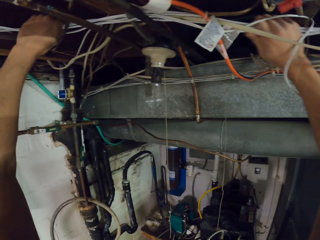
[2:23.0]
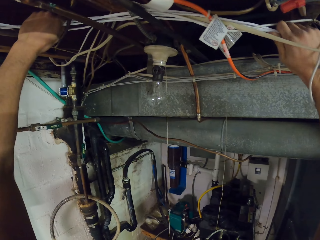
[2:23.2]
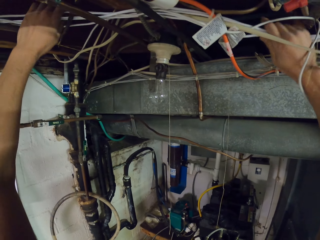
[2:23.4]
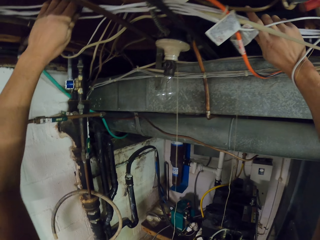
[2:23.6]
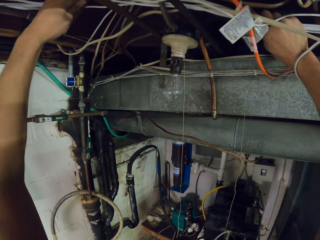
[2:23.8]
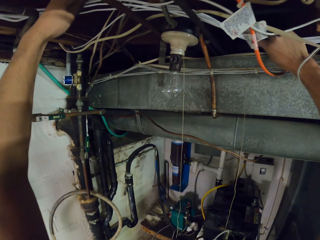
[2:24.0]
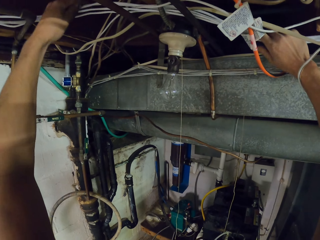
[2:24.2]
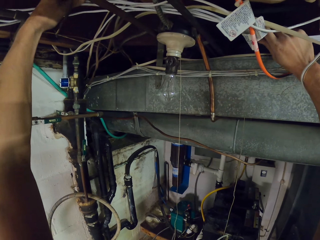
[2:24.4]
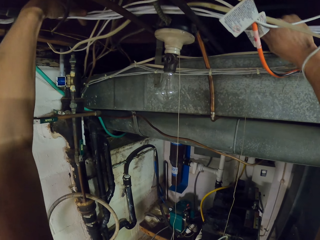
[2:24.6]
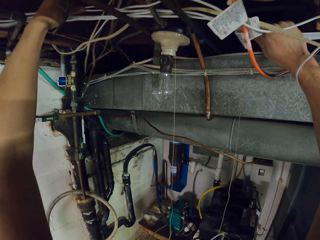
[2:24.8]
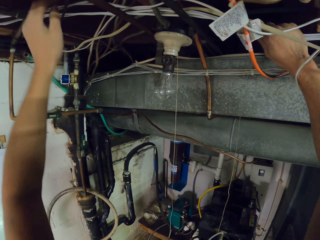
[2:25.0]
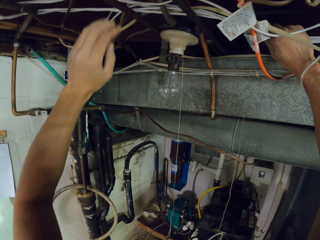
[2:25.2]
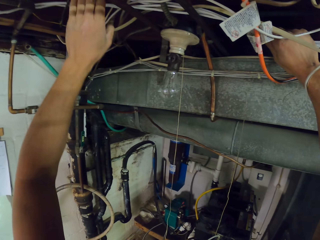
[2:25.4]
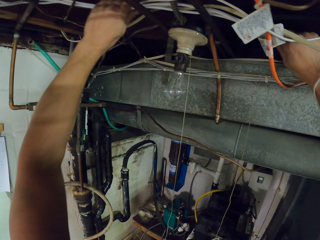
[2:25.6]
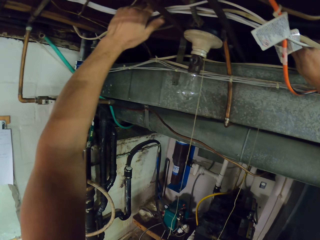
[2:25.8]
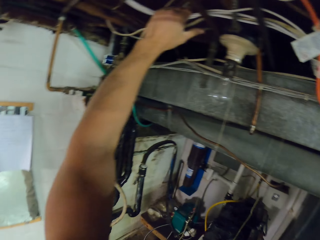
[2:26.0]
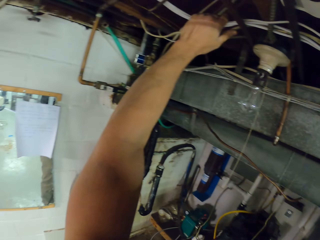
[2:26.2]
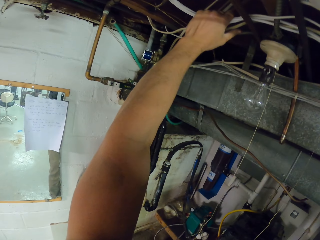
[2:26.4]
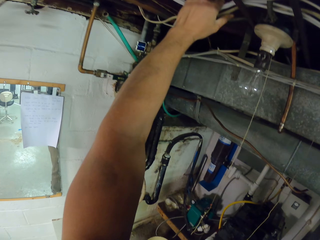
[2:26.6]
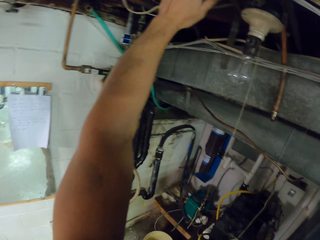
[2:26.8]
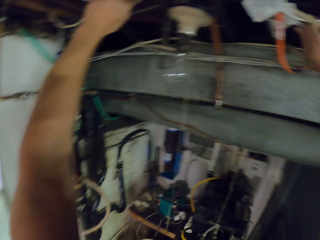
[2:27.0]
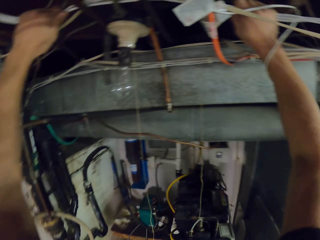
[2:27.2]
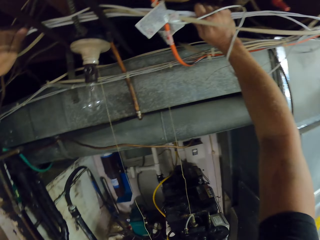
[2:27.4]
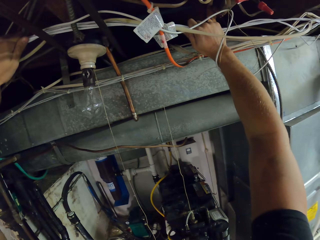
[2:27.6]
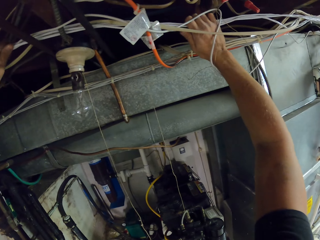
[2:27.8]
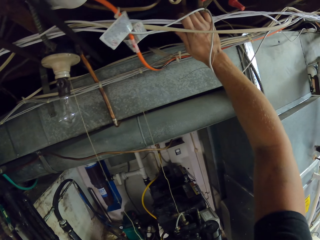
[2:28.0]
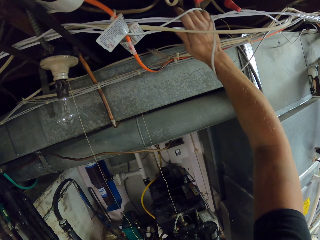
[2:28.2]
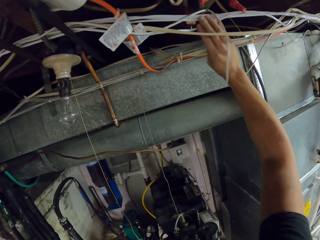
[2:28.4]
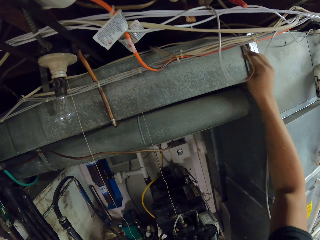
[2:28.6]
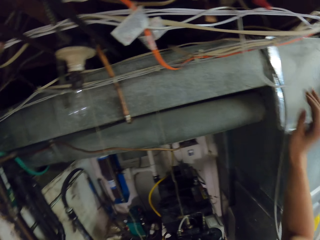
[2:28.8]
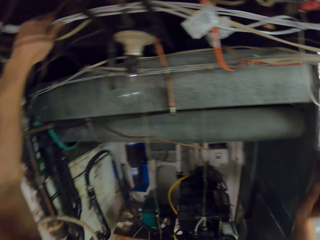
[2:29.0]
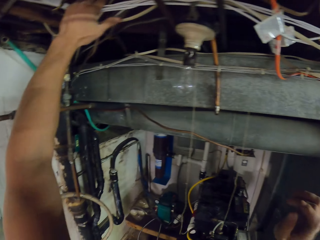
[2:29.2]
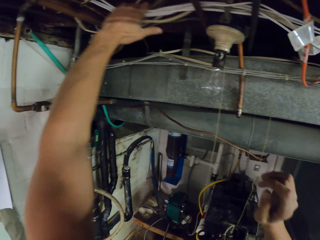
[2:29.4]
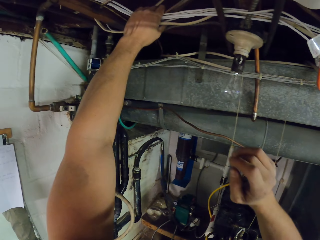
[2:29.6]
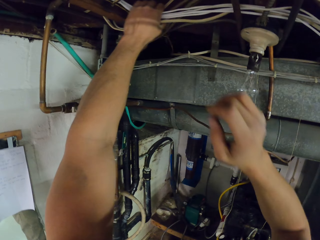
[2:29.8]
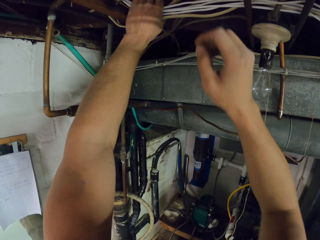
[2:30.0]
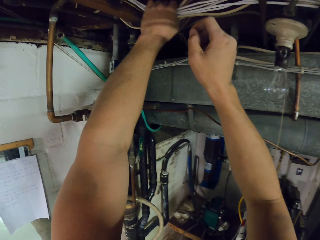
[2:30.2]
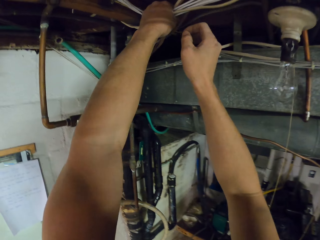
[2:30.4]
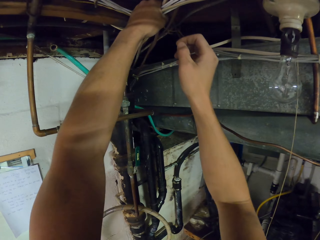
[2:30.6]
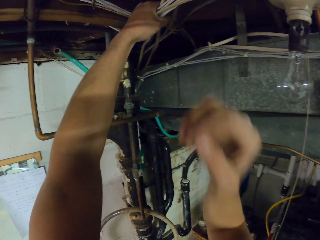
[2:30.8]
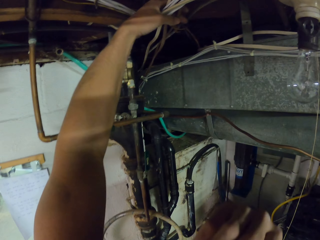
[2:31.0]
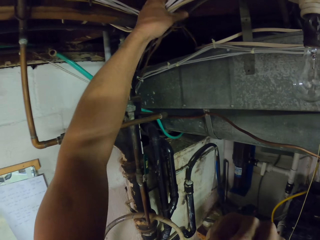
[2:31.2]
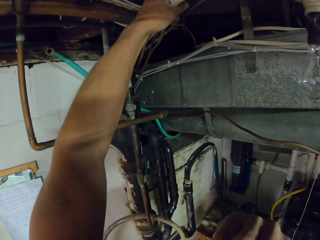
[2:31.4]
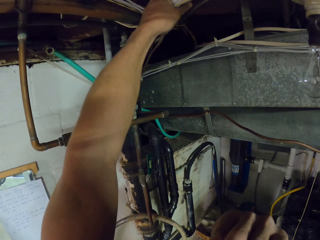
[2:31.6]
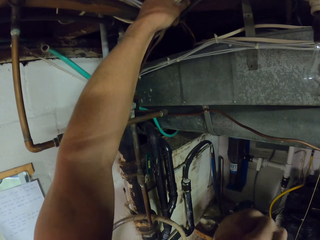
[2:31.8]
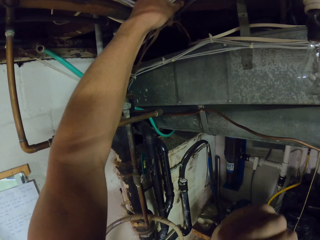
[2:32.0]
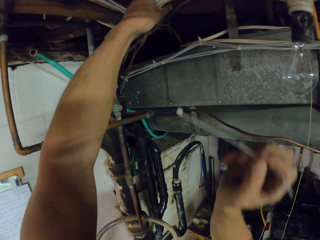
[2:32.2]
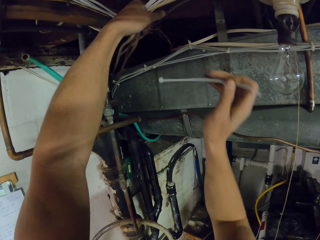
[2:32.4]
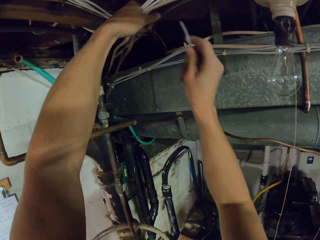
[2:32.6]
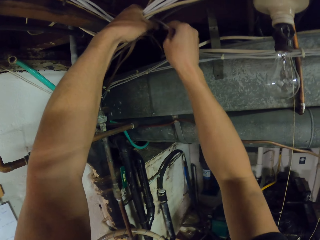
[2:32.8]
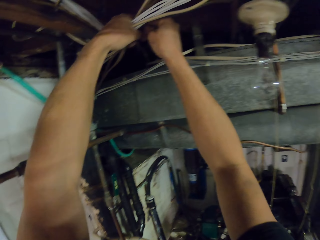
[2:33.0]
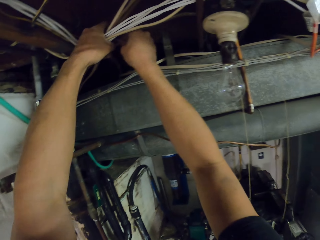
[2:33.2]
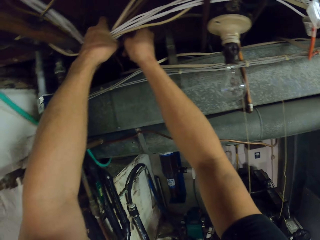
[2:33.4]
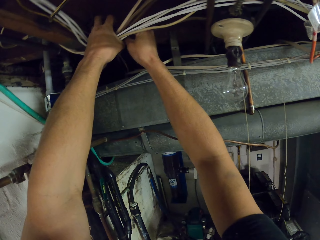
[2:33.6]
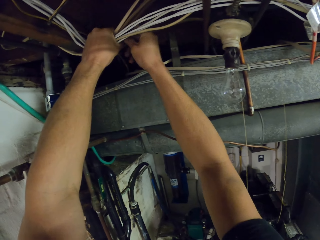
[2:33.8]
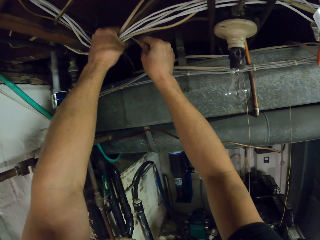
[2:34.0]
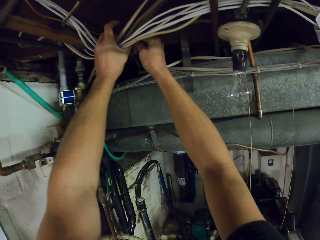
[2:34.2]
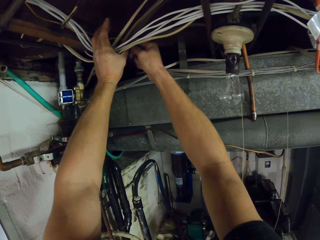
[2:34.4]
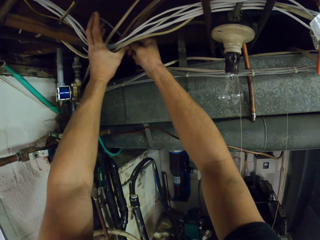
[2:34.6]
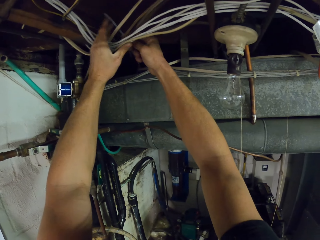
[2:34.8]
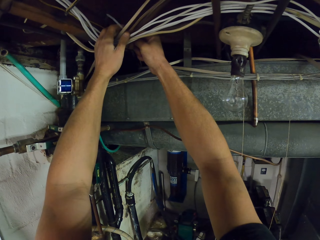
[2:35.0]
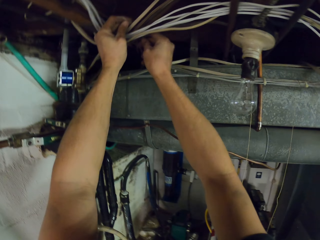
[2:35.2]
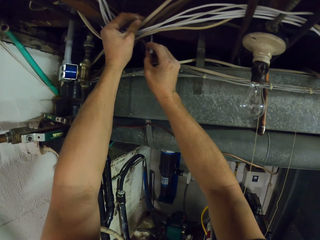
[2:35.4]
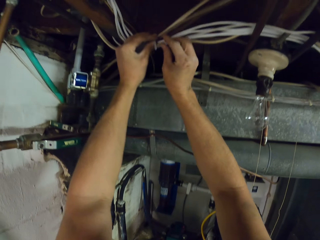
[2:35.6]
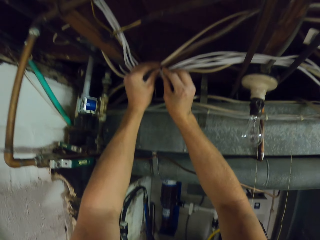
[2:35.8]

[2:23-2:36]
The camera wearer joins the cables. They lower the cable. They raise the hand. They take a cable tie from the mouth. They join the wire cables with the cable tie.

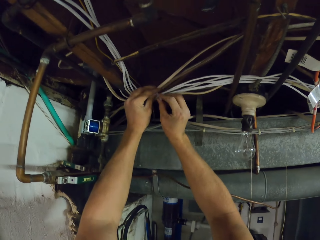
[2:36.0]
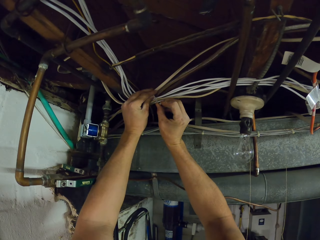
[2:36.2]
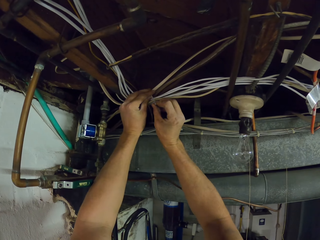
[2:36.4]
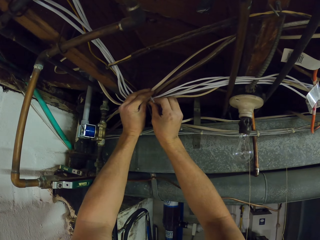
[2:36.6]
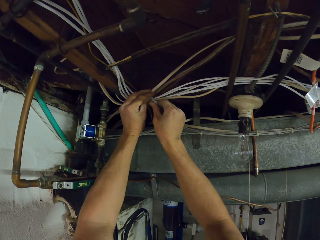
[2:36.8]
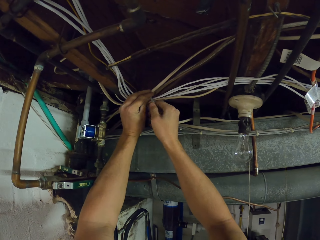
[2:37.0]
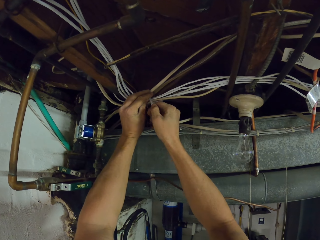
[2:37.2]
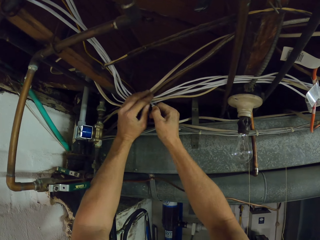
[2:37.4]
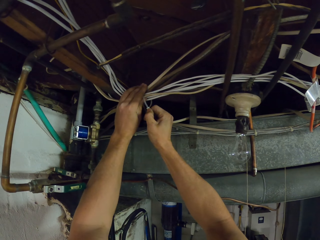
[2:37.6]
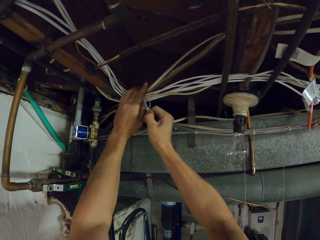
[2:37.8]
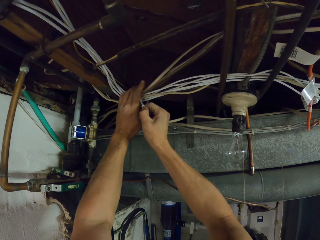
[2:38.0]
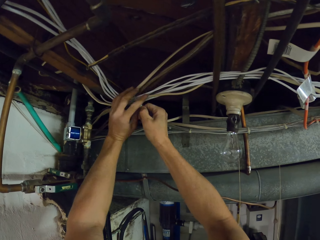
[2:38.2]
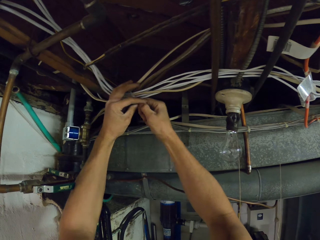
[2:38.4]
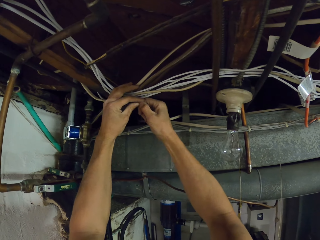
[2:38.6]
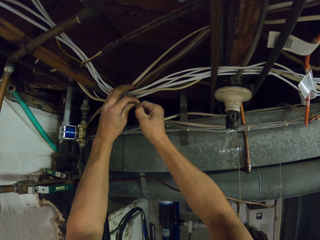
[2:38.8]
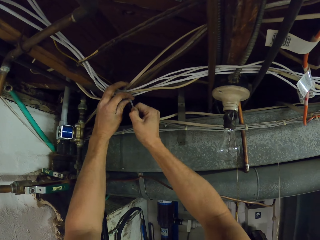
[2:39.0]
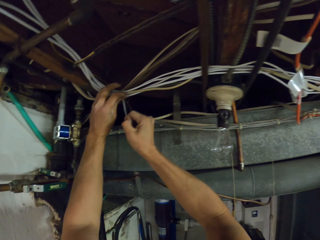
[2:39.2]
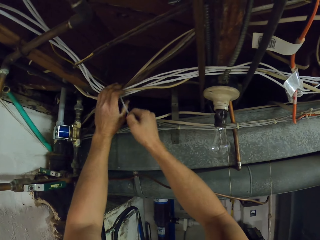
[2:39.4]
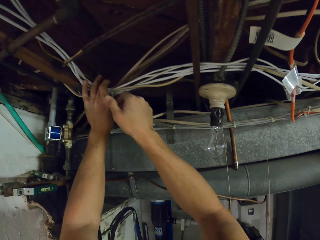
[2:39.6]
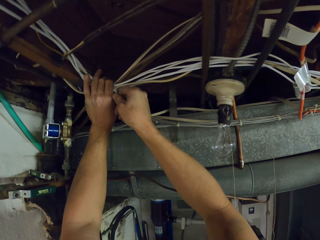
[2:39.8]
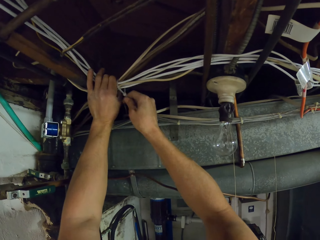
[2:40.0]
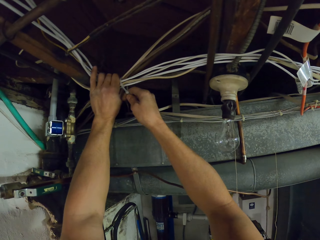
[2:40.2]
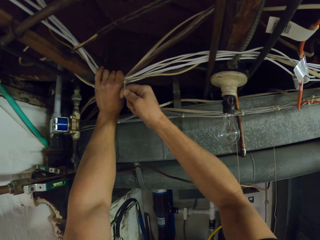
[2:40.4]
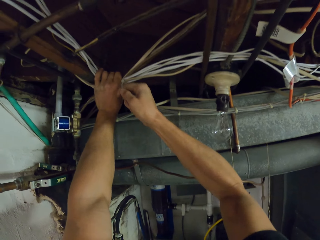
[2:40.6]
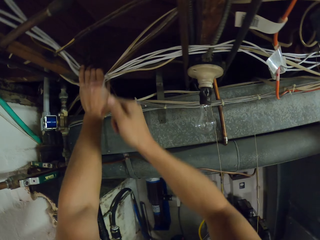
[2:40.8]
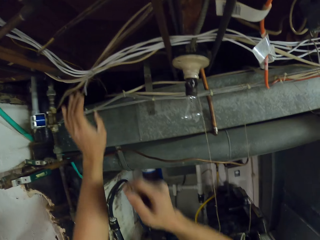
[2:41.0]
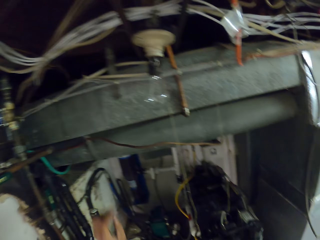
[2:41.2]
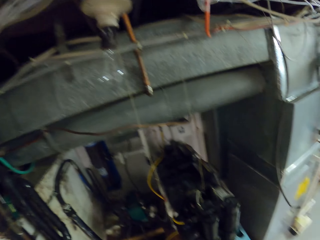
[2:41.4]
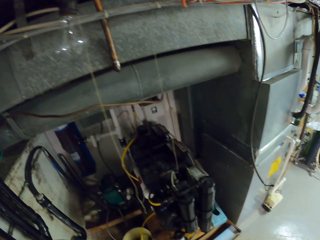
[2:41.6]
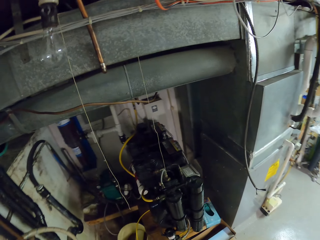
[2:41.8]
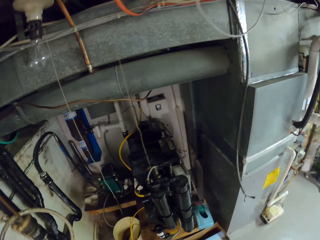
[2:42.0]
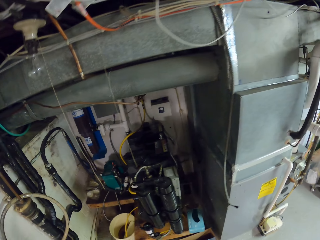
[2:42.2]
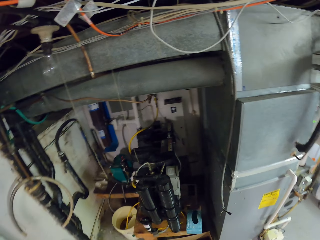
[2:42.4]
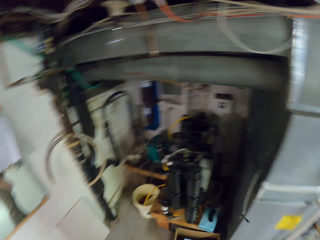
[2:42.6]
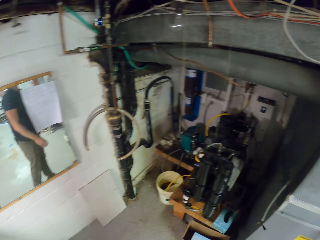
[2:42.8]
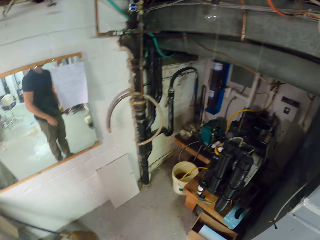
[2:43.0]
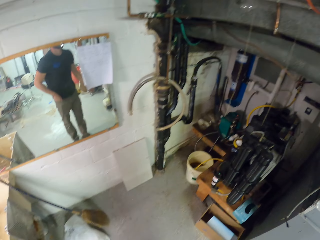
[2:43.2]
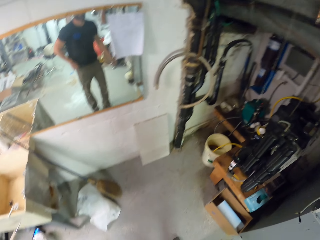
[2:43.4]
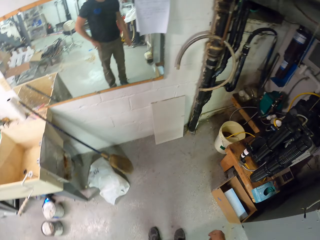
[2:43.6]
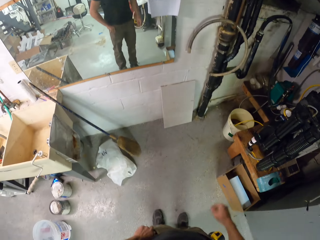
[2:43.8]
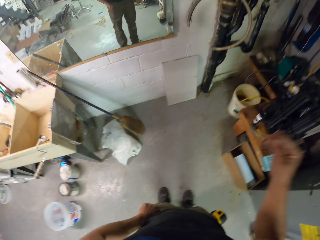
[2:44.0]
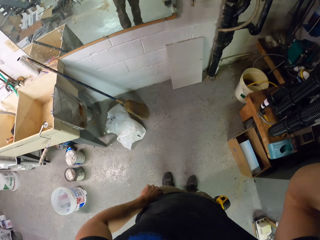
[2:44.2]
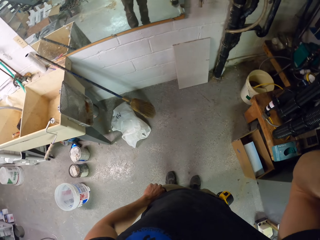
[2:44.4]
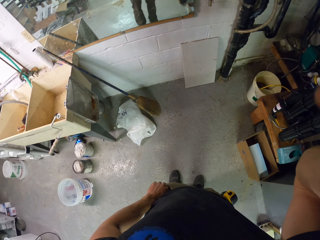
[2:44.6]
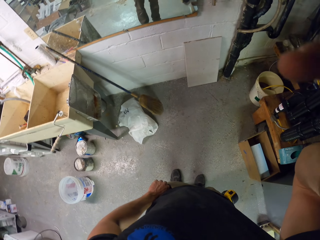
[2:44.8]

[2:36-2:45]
The camera wearer lowers the cable. They look around the house. They pick something from the pocket. They raise the hand.
